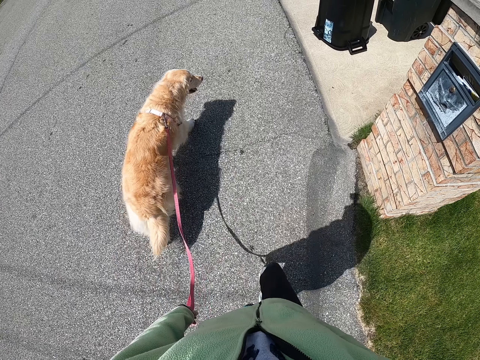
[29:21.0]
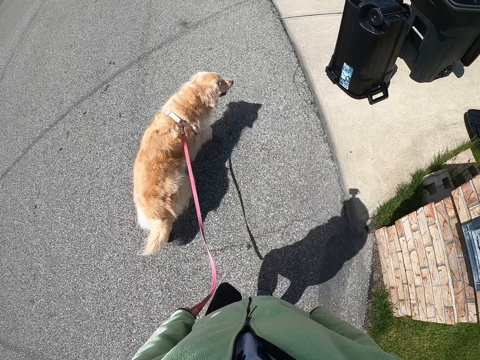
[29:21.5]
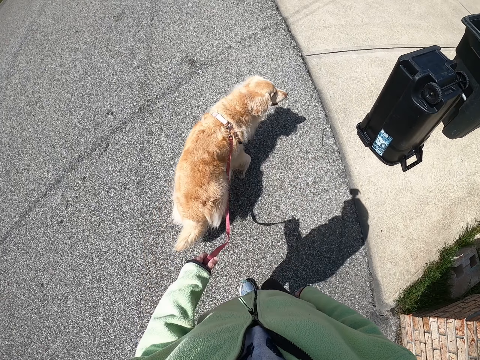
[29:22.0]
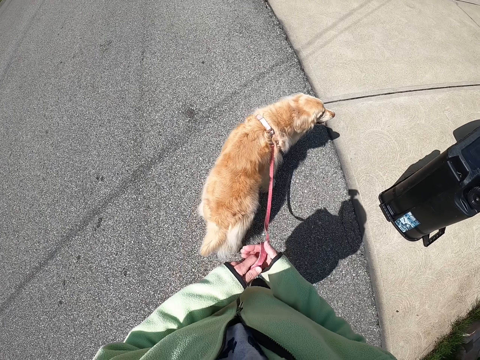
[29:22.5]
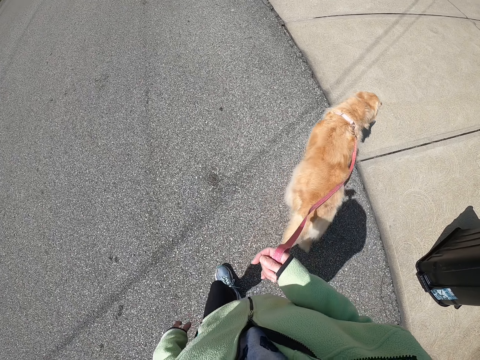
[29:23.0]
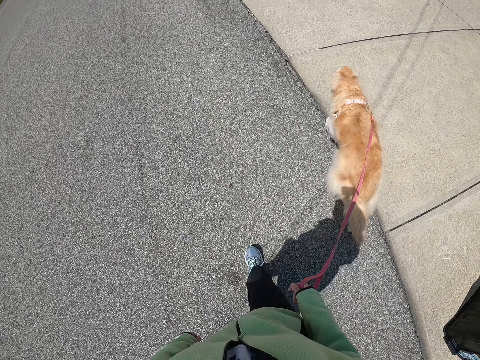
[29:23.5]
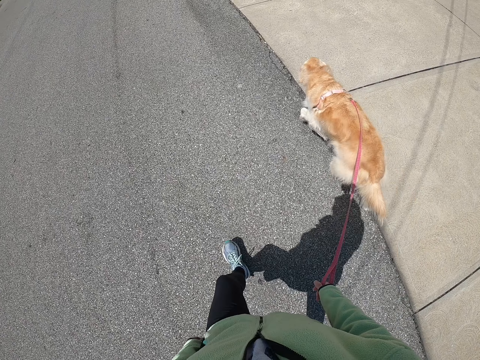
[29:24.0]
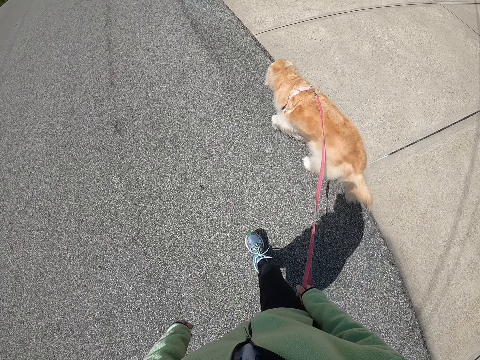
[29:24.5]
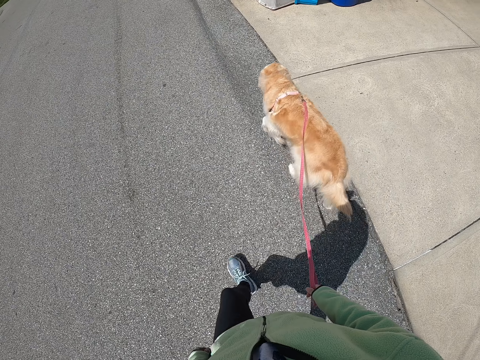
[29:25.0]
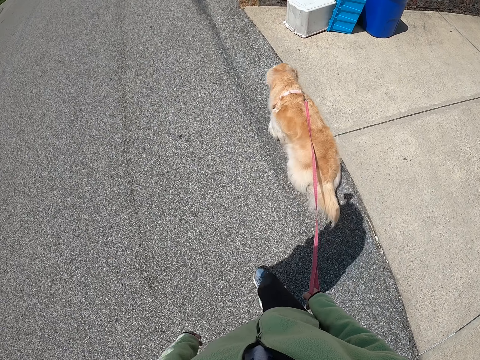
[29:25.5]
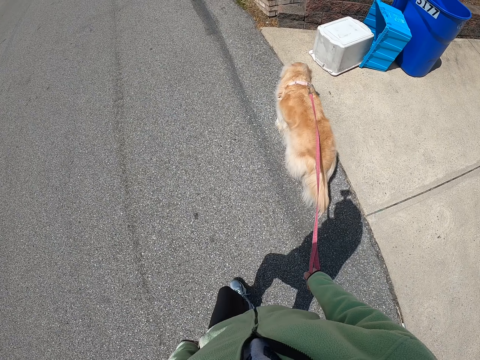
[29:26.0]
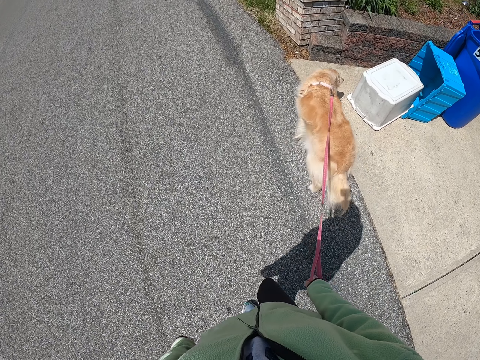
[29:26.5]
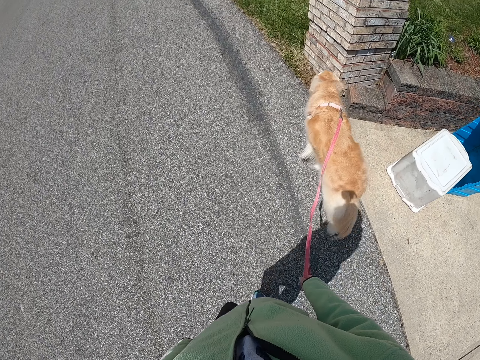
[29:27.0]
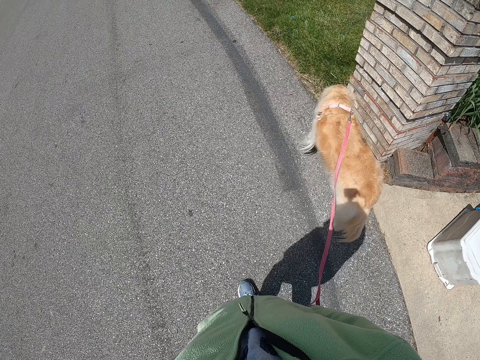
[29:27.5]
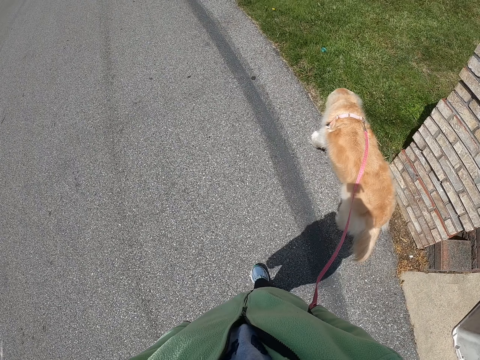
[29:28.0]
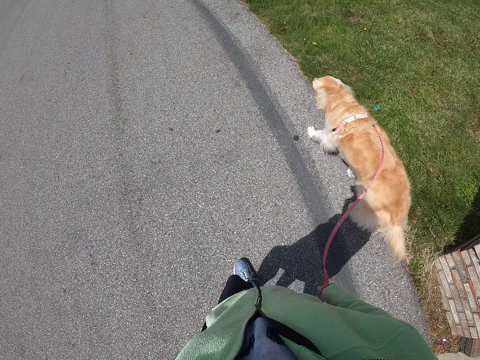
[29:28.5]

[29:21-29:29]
The camera wearer exchanges a dog leash to the right hand. They walk on the road with the dog leash on the right hand.

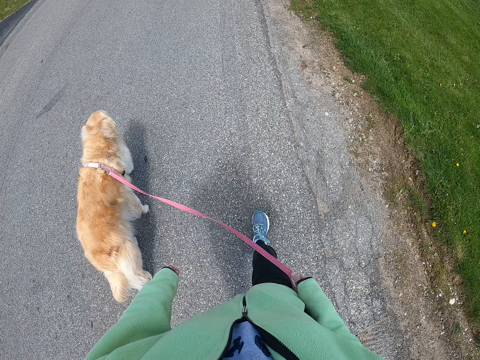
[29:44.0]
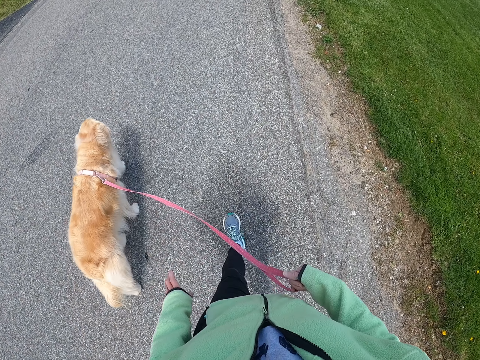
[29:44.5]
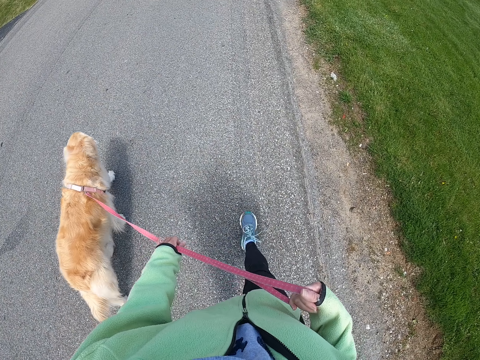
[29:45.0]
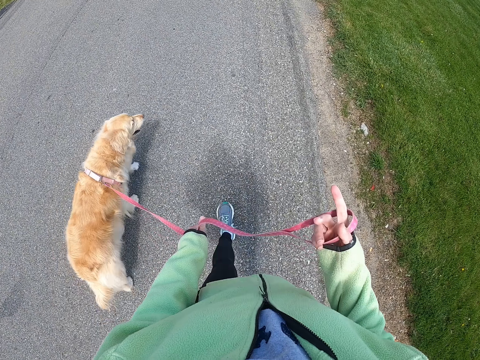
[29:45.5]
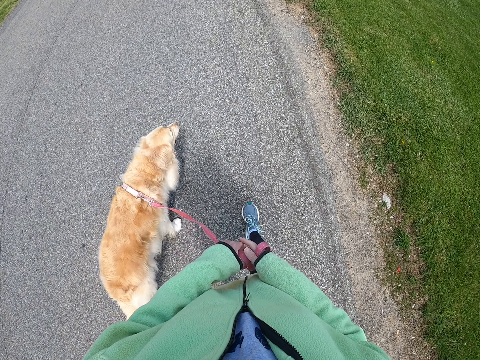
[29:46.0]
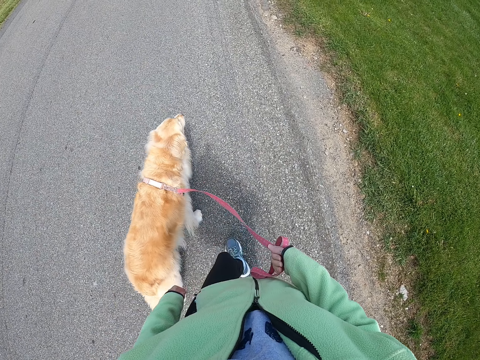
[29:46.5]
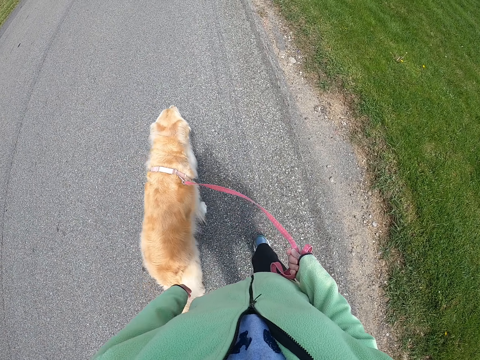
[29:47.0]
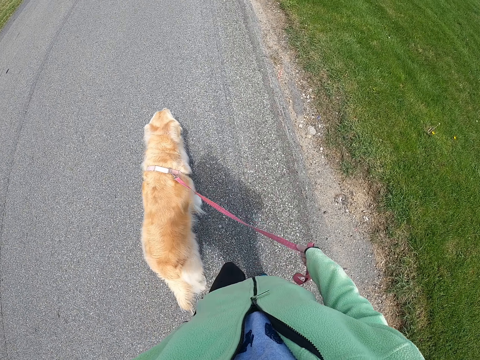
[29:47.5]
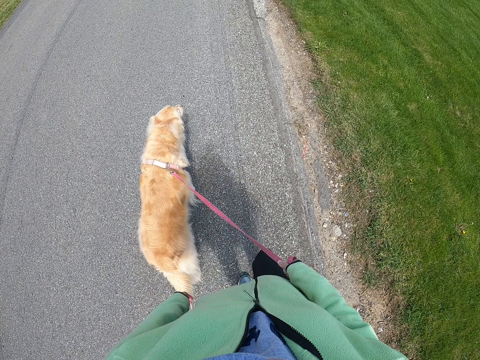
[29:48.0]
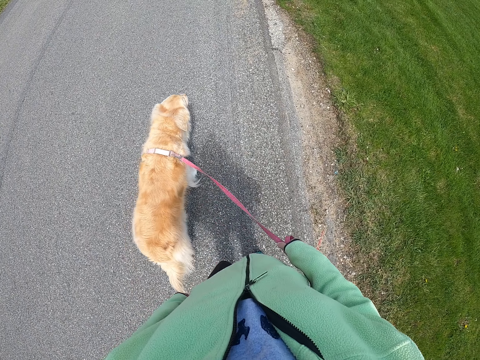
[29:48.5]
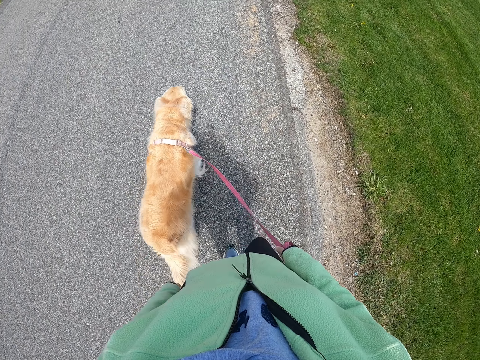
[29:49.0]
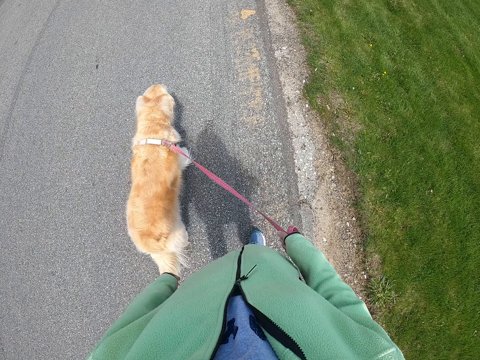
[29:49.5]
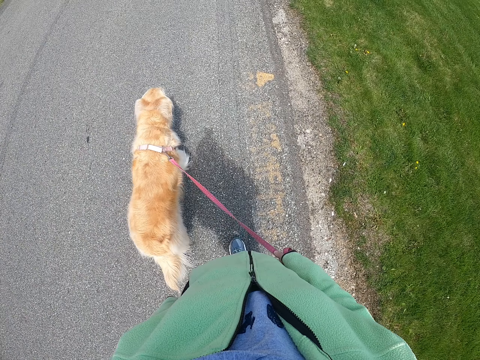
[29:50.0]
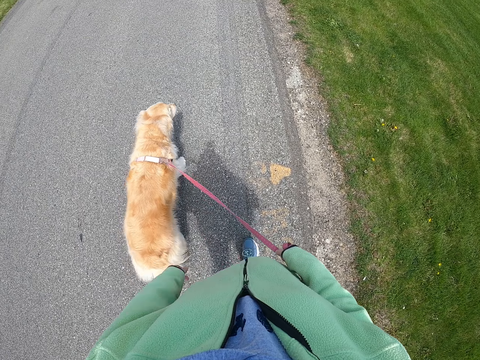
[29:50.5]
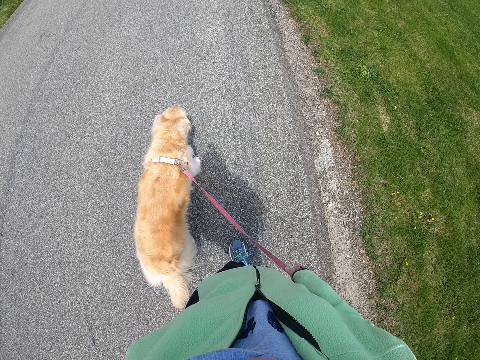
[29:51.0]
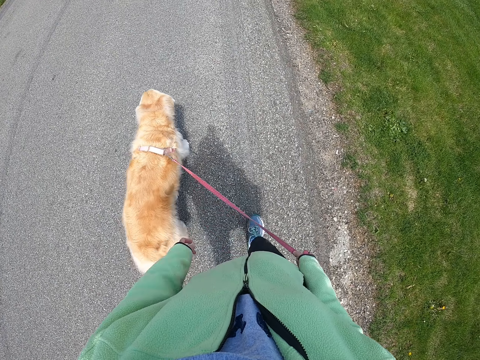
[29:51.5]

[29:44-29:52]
The camera wearer folds a dog leash with both hands. They walk on the road with the dog leash on the right hand.

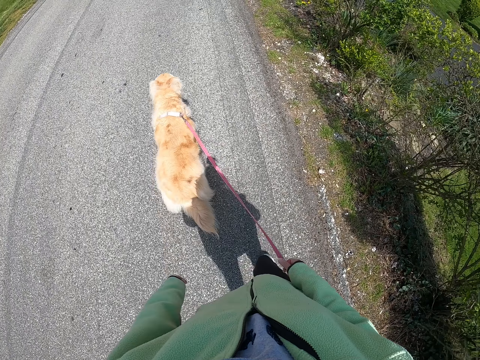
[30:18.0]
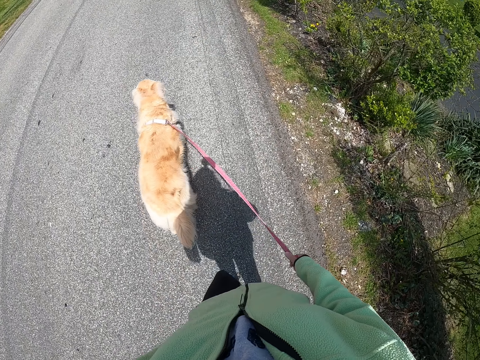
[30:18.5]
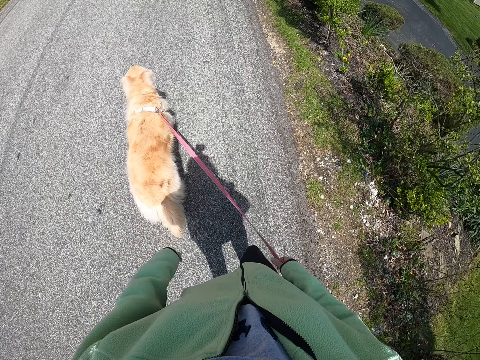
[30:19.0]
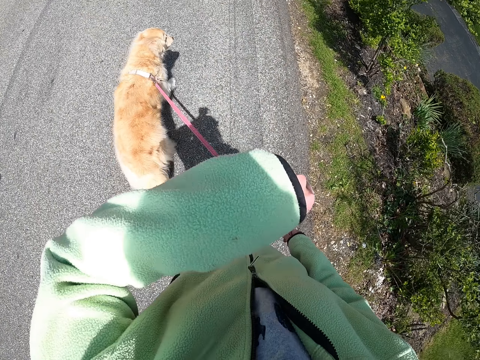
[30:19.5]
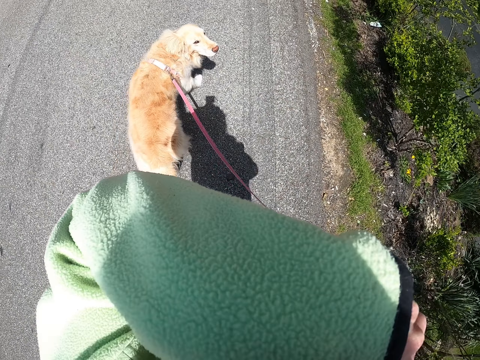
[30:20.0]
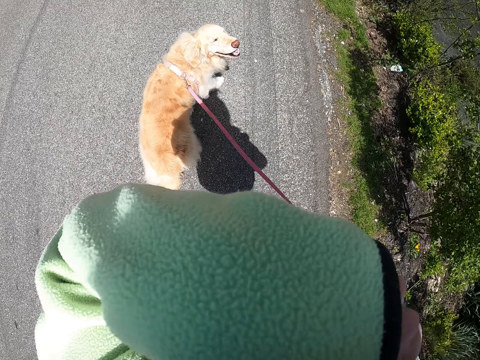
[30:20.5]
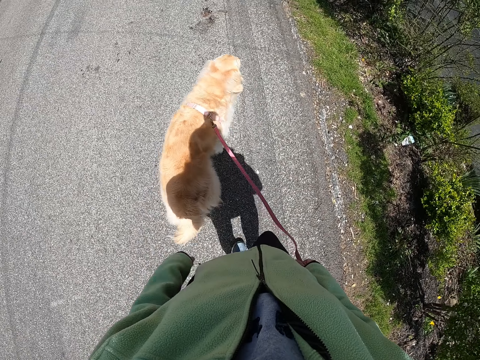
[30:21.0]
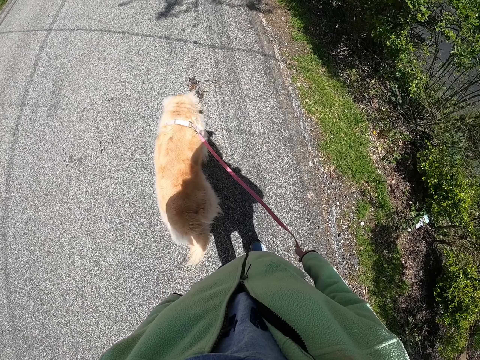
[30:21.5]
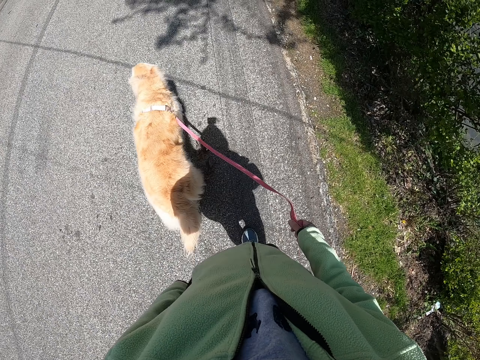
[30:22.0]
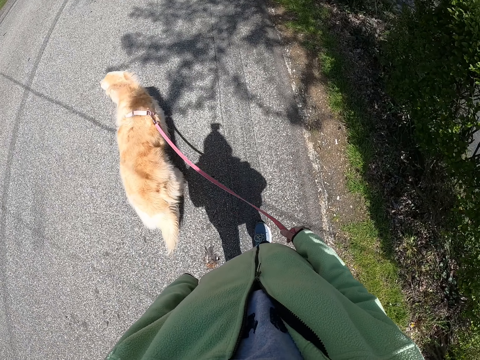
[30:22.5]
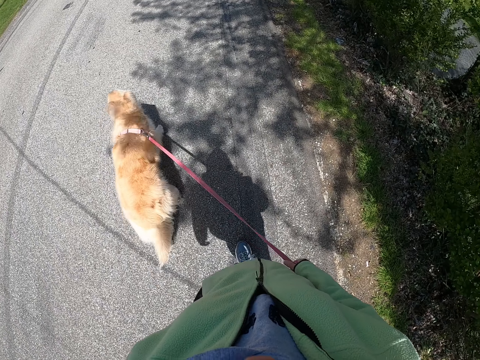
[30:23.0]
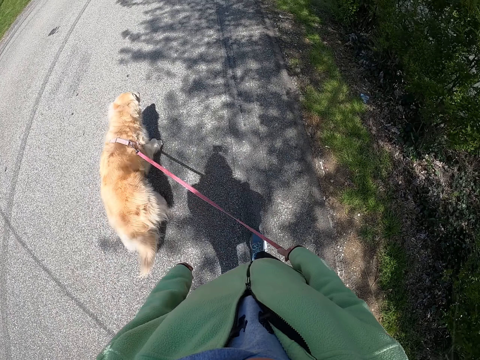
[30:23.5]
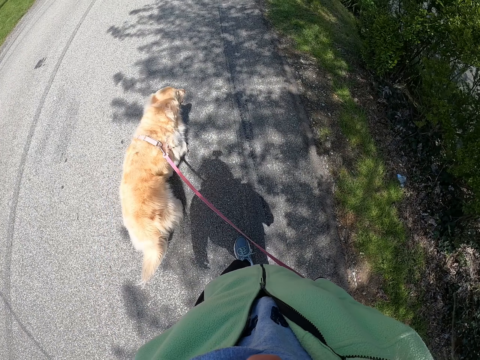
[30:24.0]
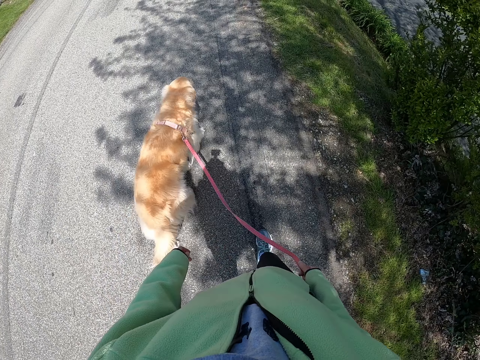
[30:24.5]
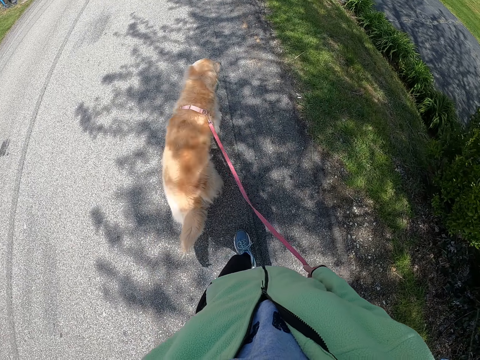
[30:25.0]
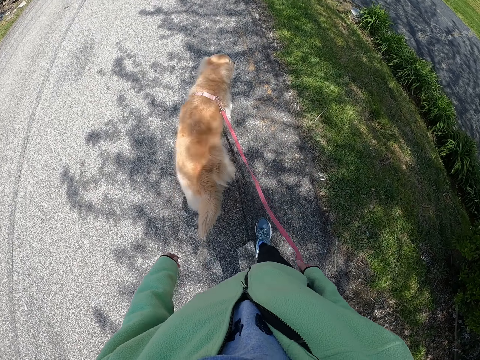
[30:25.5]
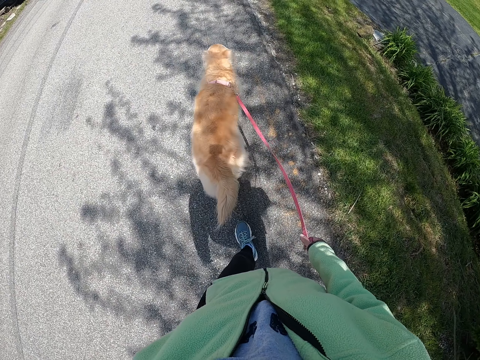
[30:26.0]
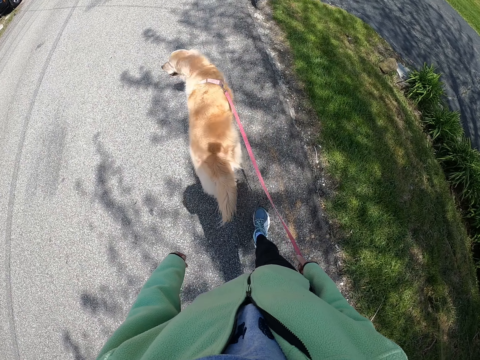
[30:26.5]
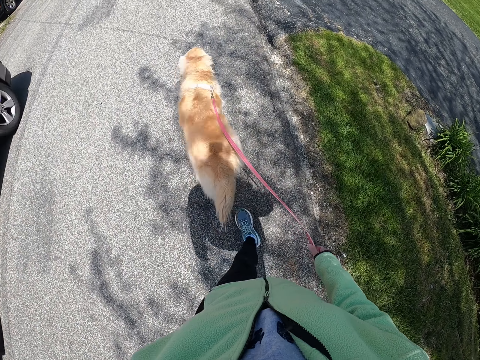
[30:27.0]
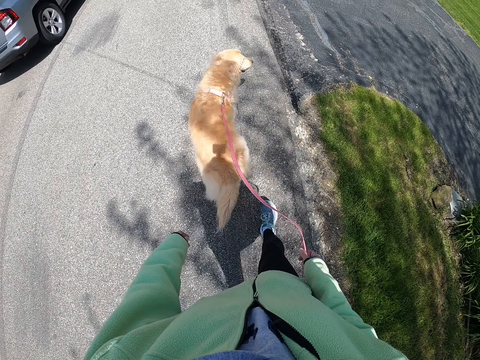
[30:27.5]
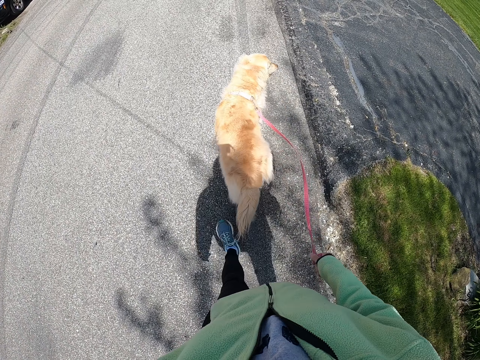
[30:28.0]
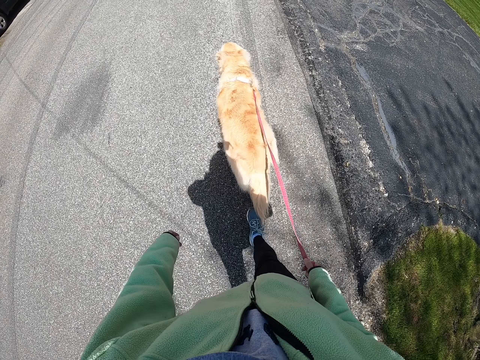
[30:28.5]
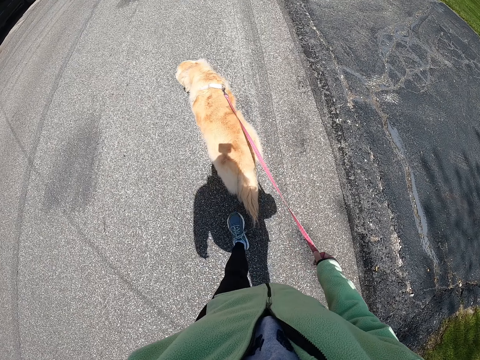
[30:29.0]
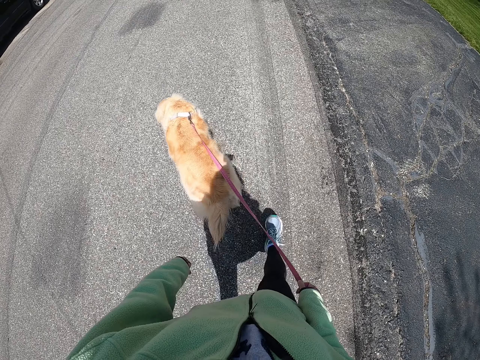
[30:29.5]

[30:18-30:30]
The camera wearer wipes the face with a jacket. He lifts his hand. He walks on the road with the dog, with the dog leash on the right hand.
